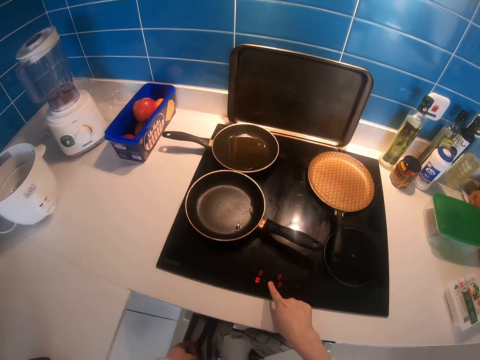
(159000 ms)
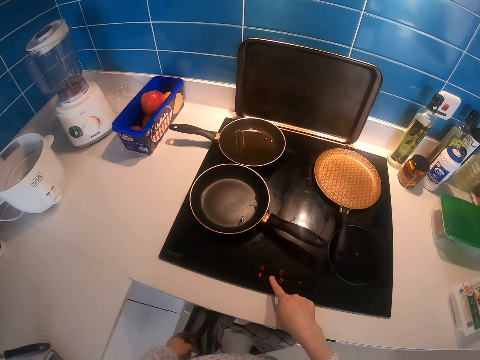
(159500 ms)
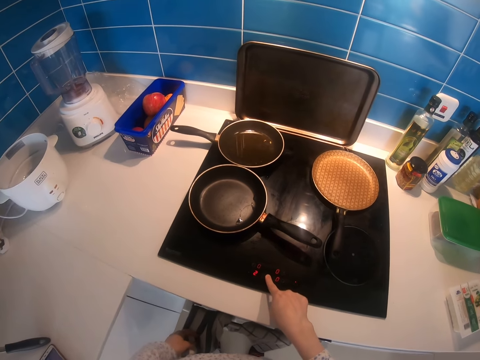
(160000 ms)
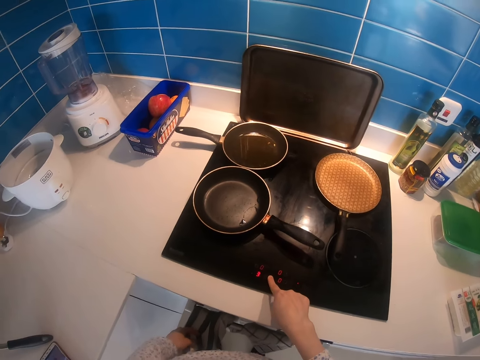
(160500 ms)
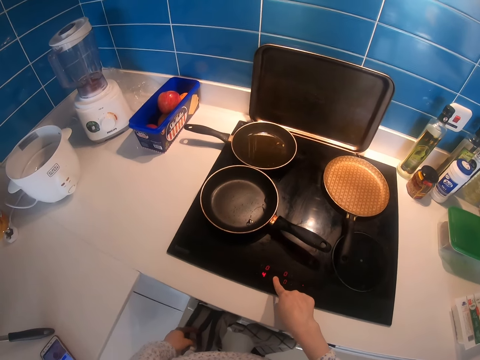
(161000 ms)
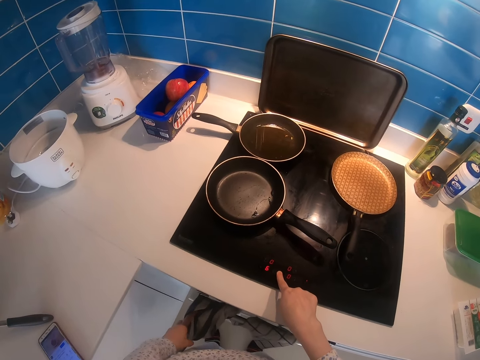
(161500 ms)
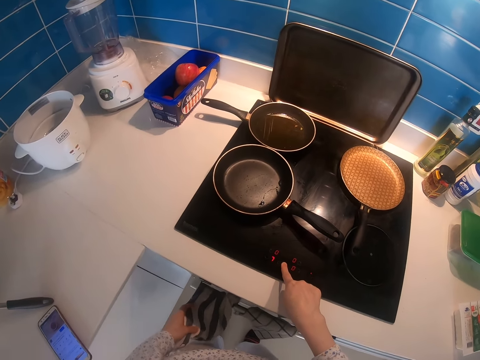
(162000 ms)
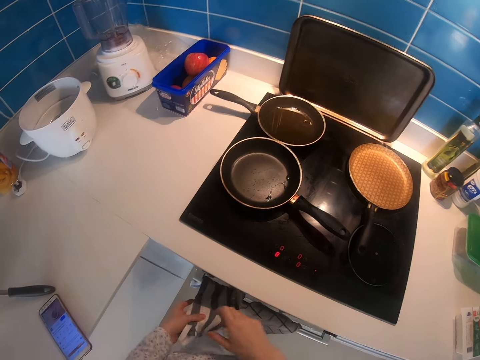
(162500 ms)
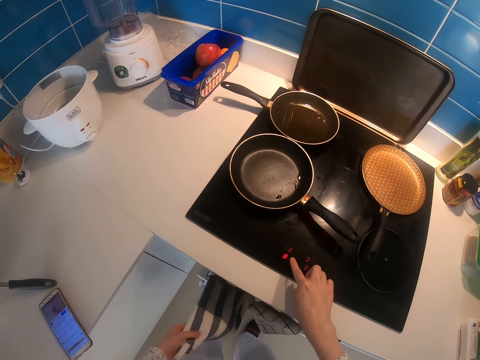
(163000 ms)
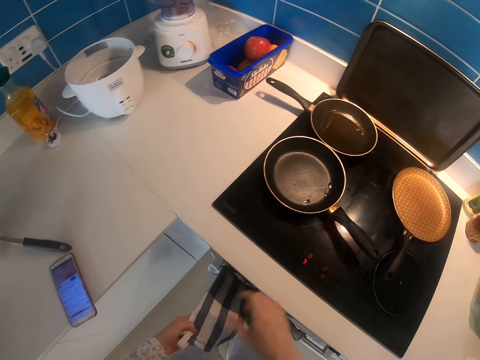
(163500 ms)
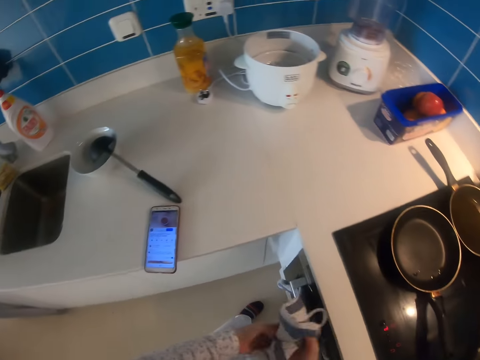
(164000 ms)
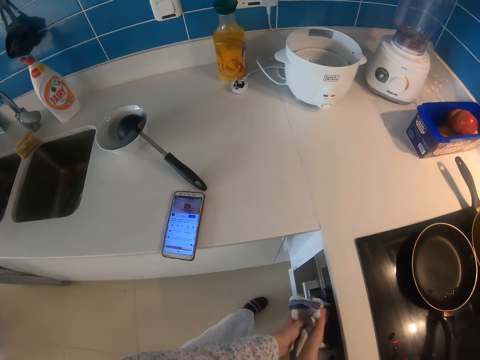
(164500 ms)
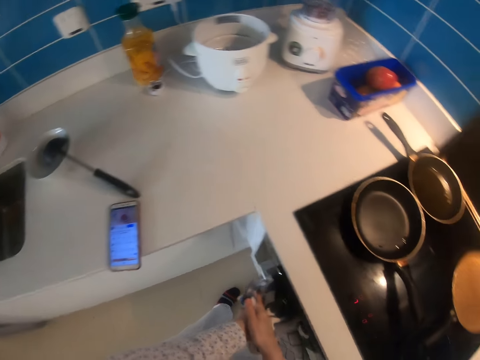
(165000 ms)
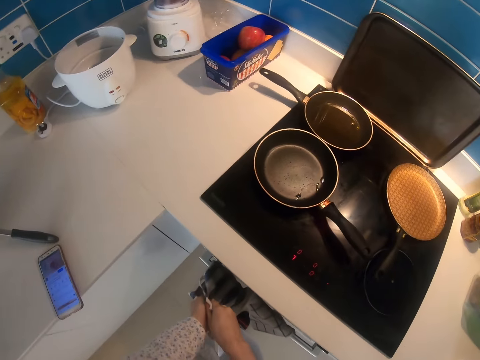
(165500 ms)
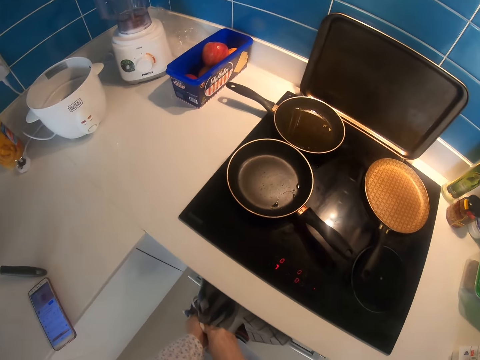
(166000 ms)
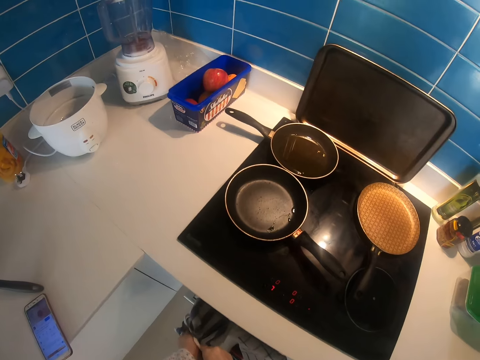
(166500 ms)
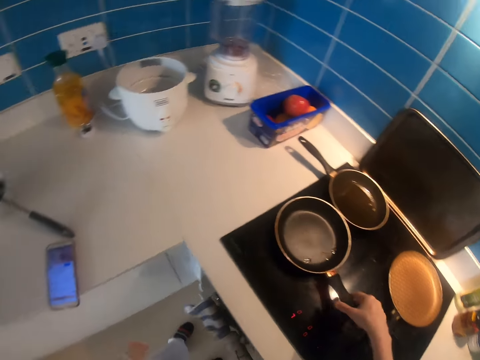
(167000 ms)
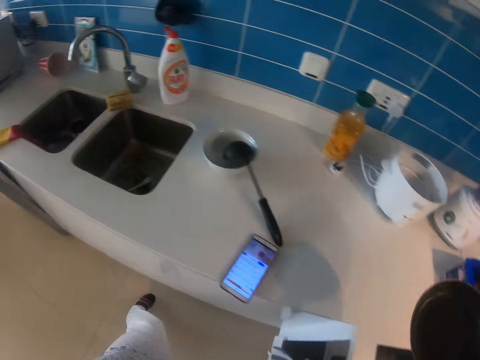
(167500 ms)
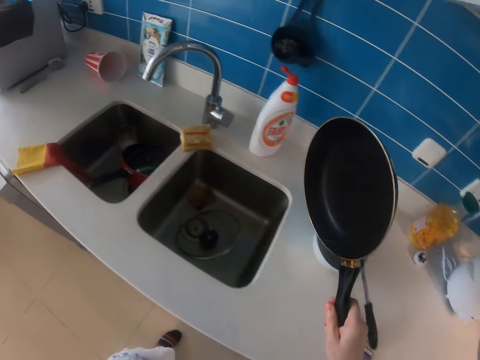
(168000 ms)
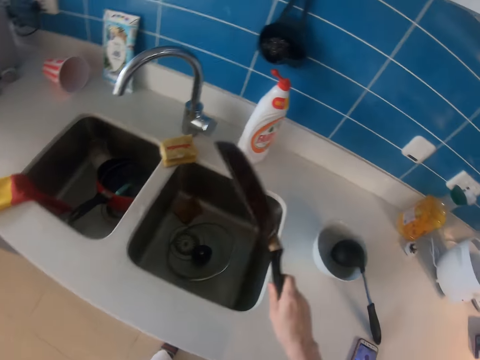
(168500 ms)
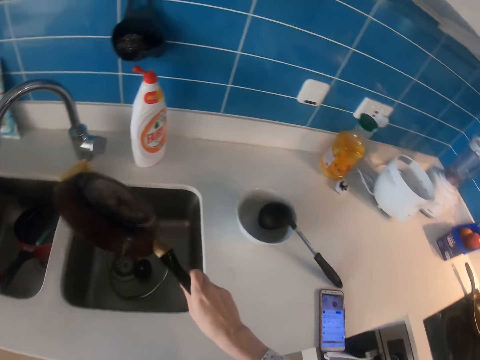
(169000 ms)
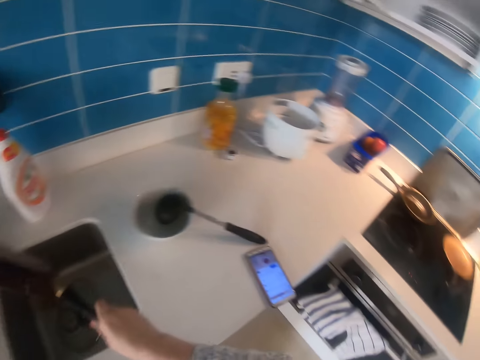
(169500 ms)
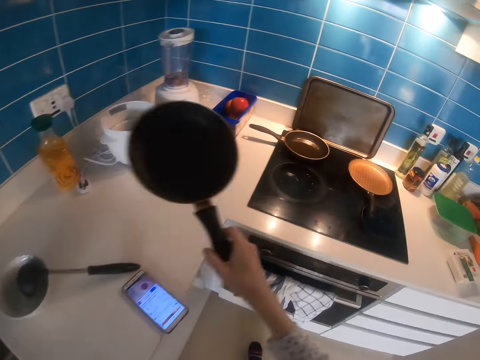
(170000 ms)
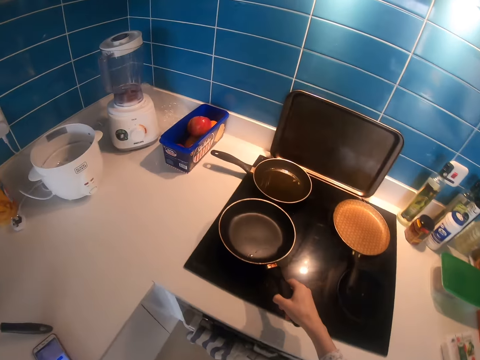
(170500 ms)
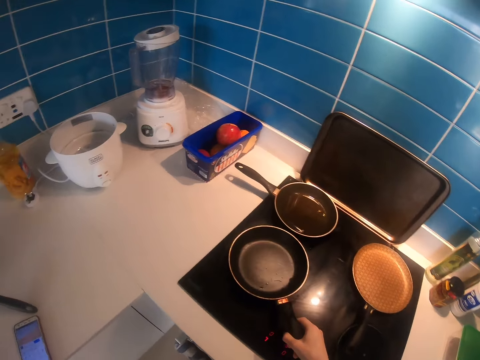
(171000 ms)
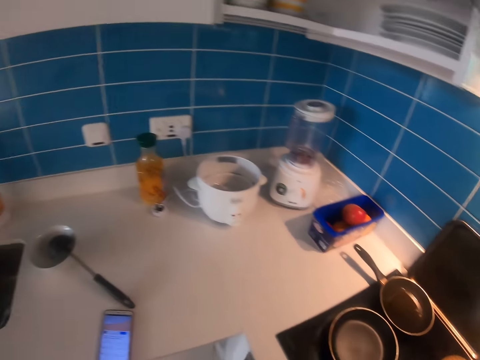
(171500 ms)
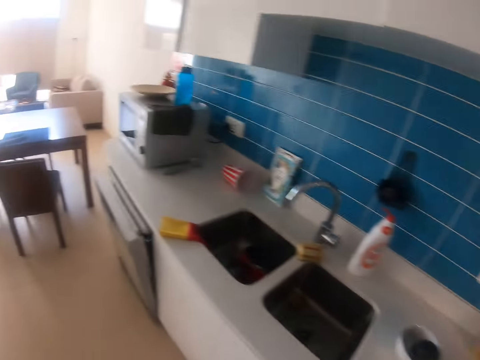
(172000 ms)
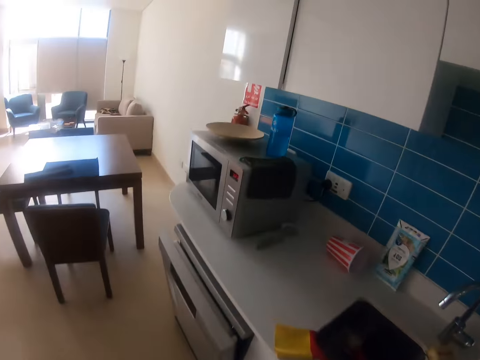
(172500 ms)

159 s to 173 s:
The camera wearer turns on the cooker. They wipe hands with a towel. They set the cooker. They remove the pan from the cooker. They shake the pan over the sink. They put the pan on the cooker.

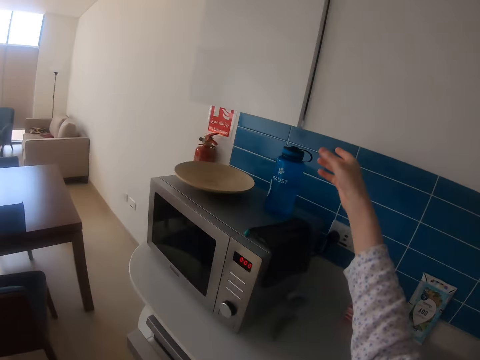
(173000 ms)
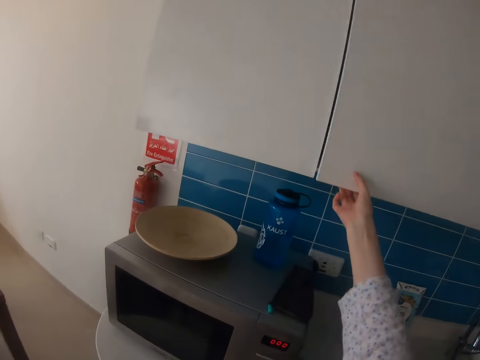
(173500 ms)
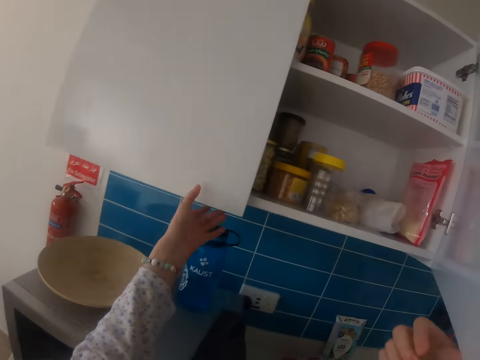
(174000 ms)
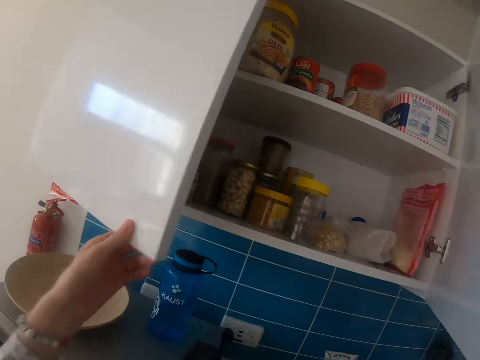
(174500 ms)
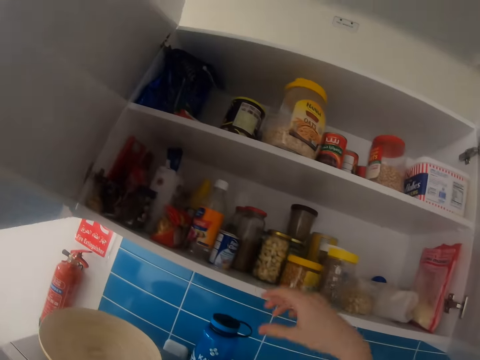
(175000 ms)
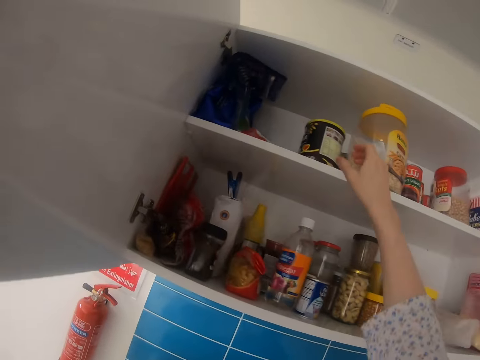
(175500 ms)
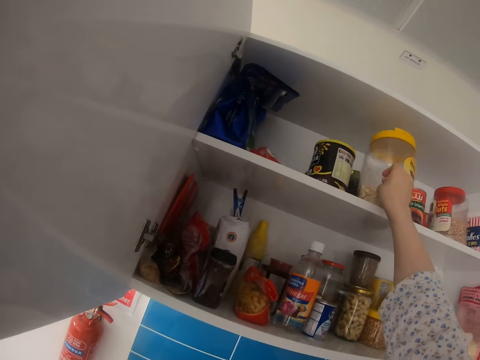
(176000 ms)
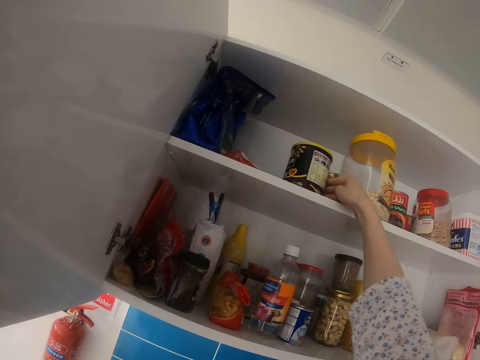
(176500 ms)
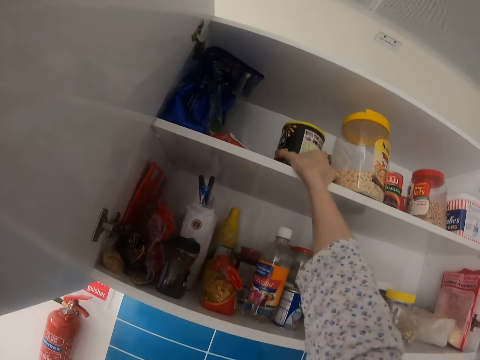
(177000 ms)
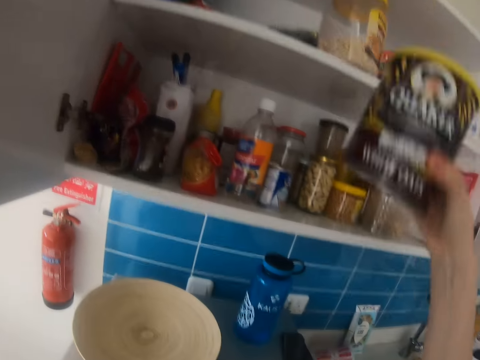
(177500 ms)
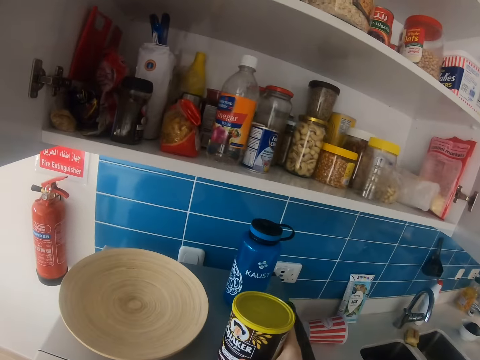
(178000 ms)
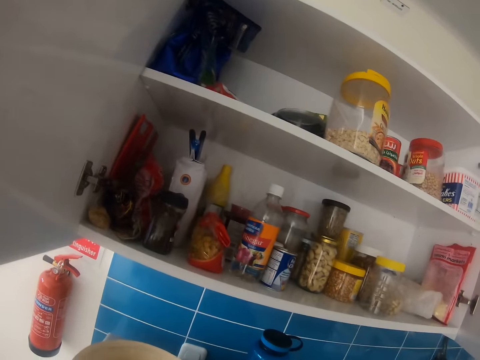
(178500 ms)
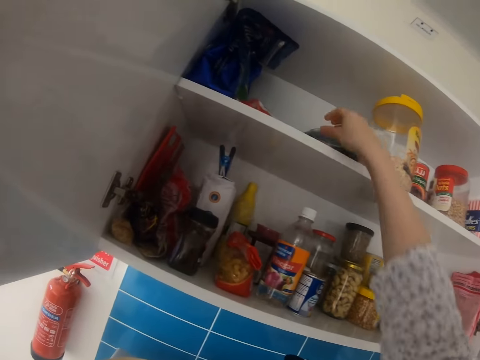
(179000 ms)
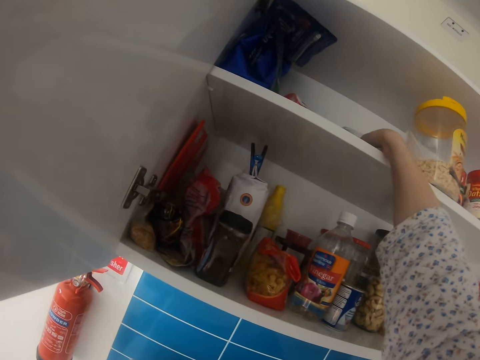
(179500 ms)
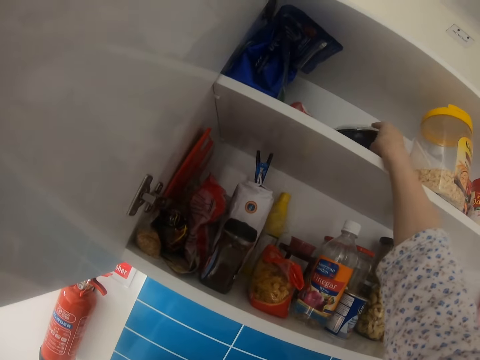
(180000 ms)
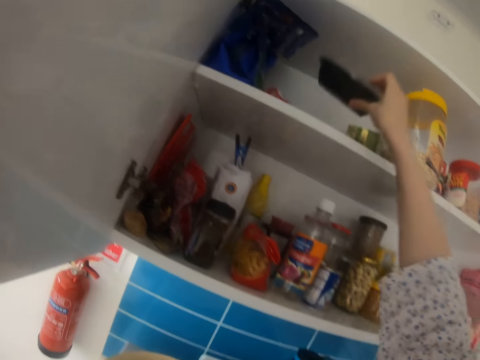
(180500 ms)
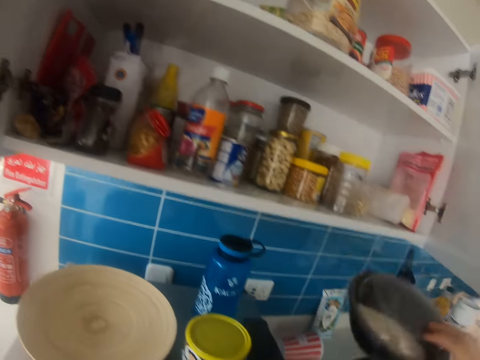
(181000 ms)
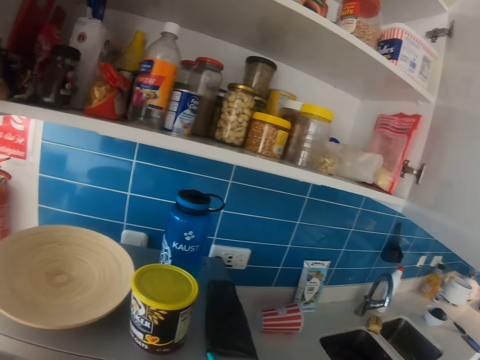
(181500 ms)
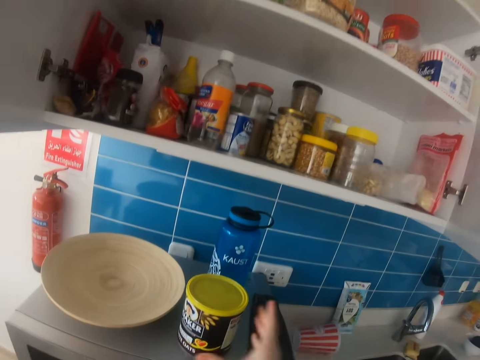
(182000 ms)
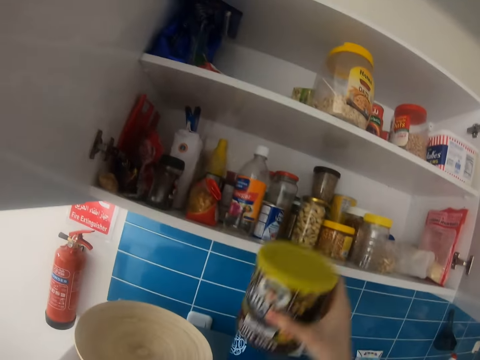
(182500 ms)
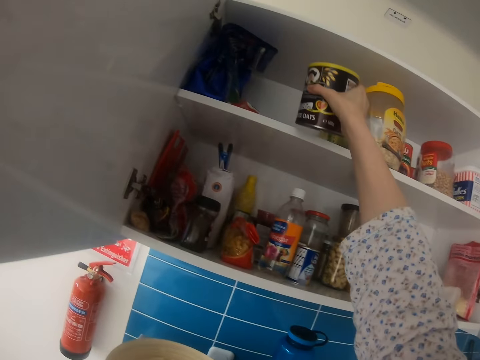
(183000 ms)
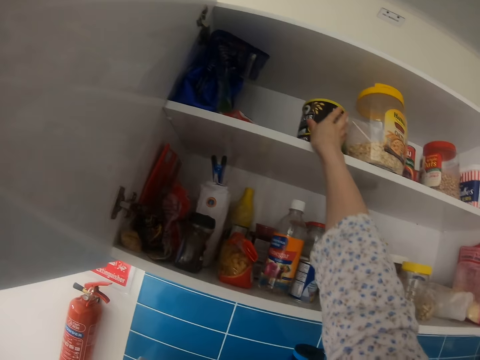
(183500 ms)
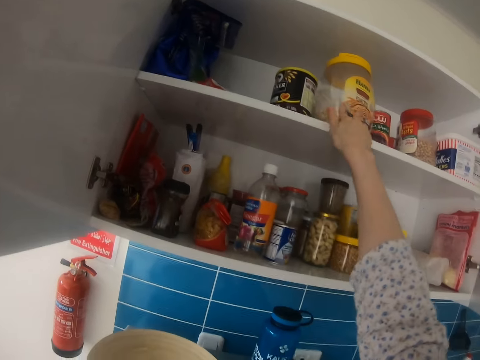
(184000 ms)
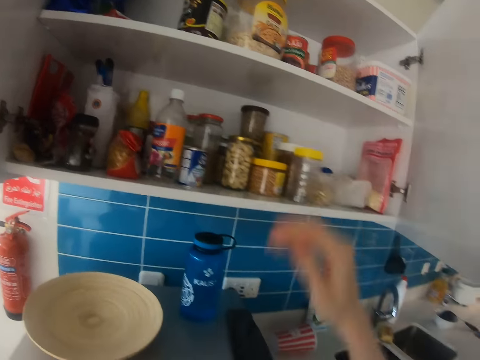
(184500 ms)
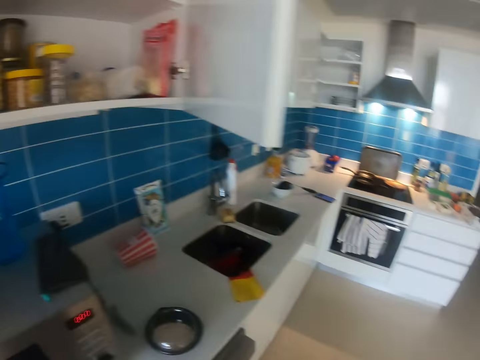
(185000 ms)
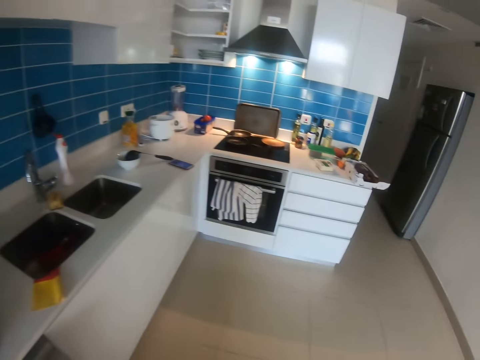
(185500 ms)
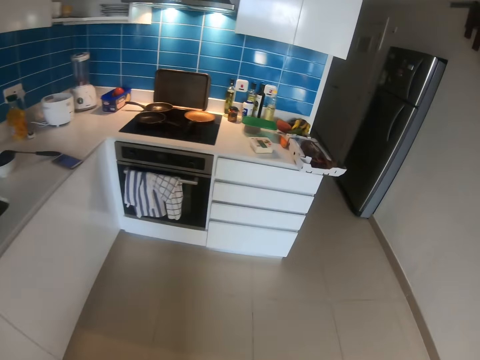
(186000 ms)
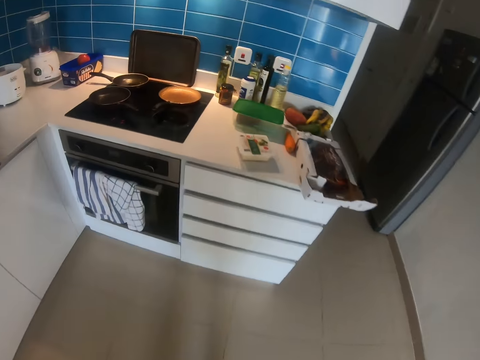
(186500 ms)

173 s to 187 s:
The camera wearer moves in the kitchen. They open a drawer or shelves. They push a can. They pick up a tin from the drawer. They put the chocolate can down. They pick up a food dish from the drawer. They put the food dish down. They put the chocolate can on the shelf. They push the can. They walk.
